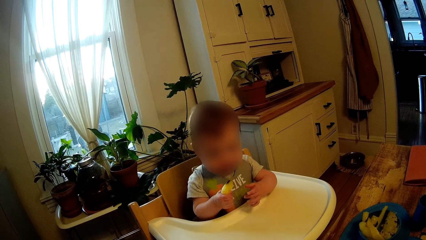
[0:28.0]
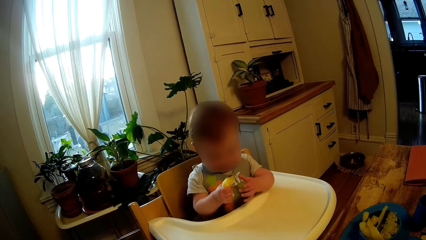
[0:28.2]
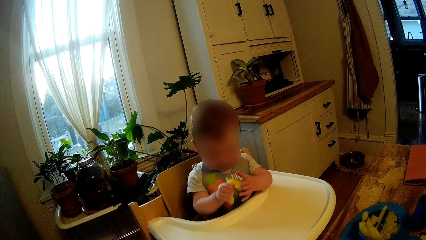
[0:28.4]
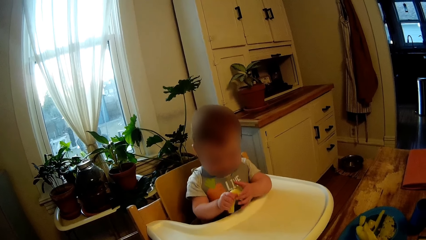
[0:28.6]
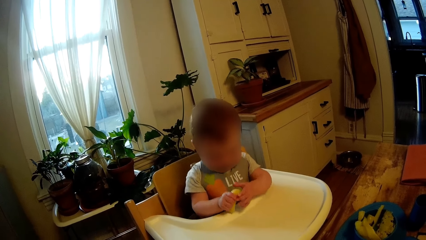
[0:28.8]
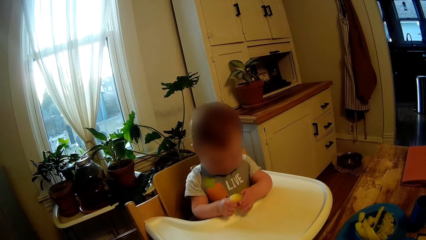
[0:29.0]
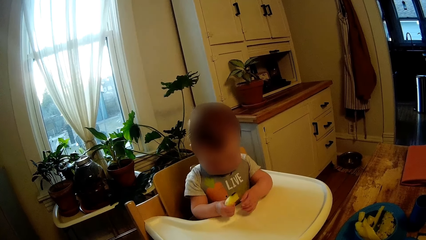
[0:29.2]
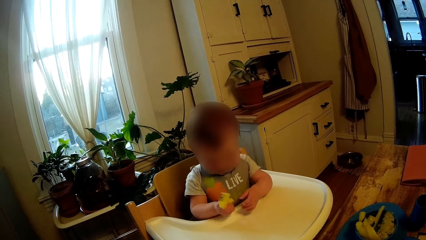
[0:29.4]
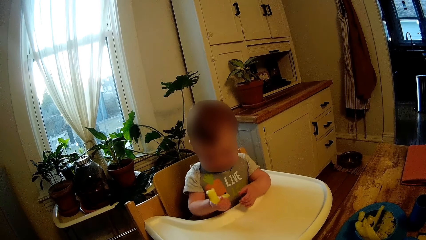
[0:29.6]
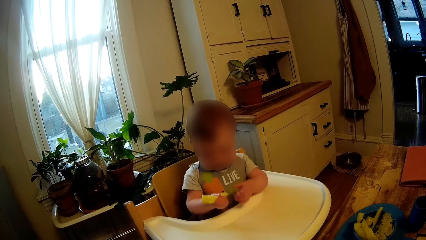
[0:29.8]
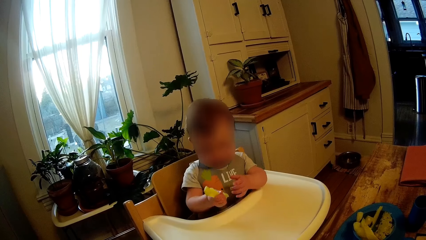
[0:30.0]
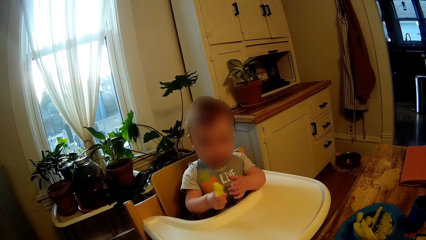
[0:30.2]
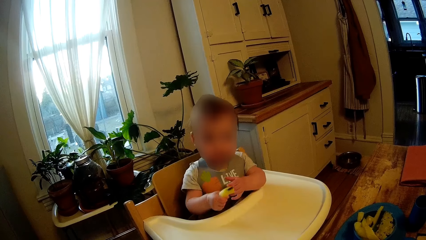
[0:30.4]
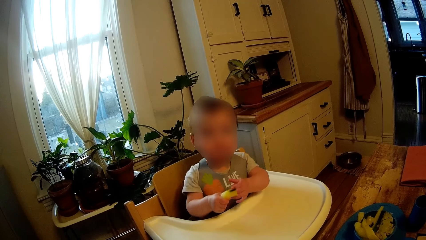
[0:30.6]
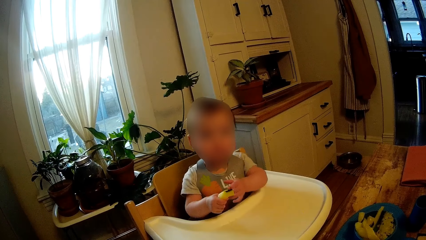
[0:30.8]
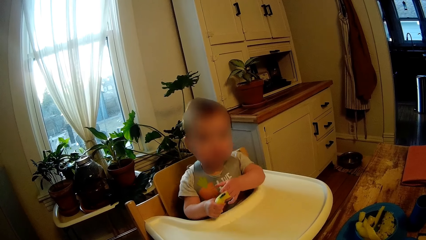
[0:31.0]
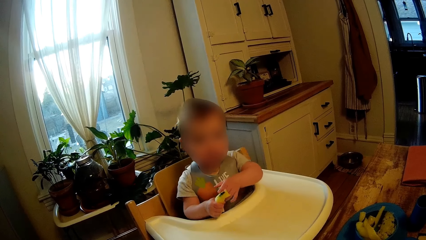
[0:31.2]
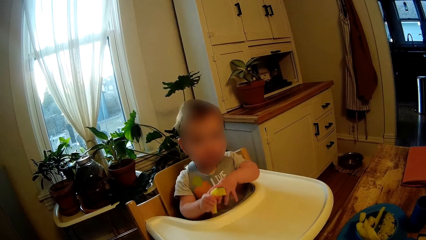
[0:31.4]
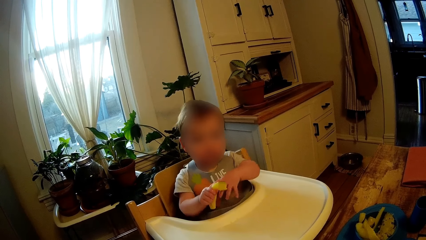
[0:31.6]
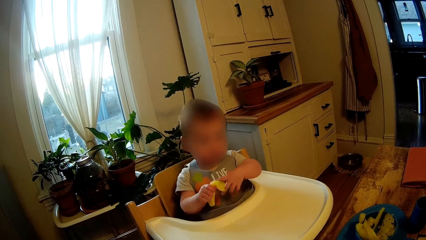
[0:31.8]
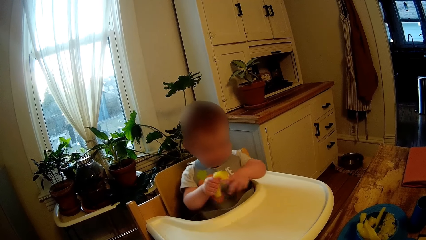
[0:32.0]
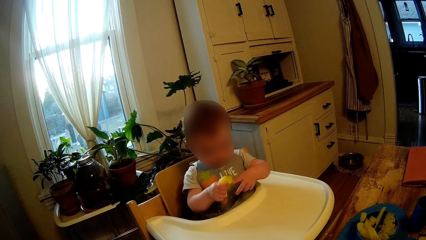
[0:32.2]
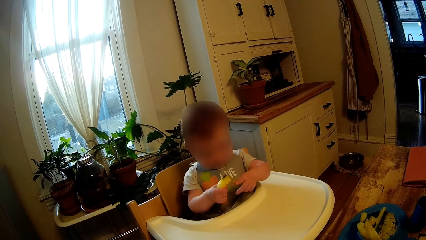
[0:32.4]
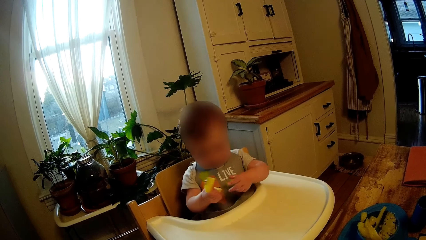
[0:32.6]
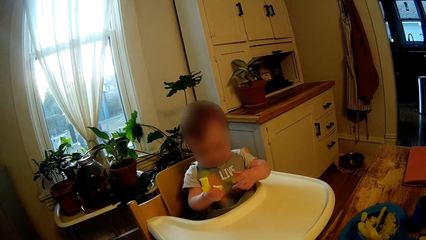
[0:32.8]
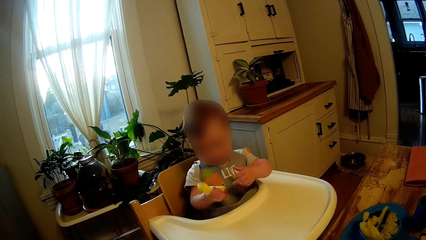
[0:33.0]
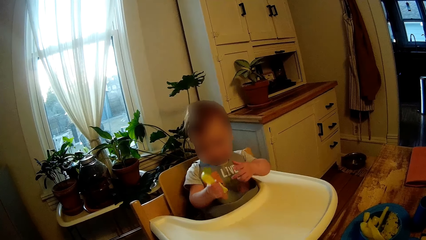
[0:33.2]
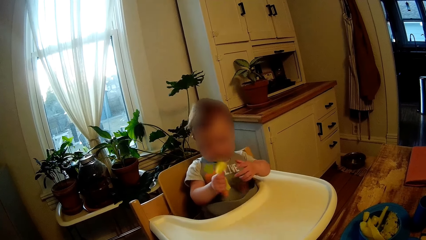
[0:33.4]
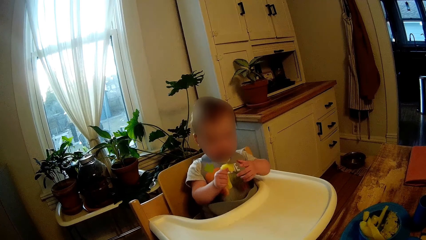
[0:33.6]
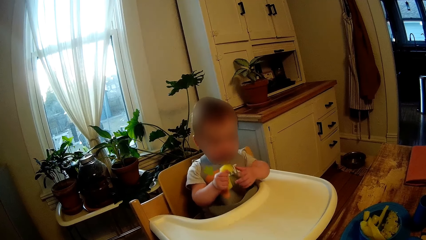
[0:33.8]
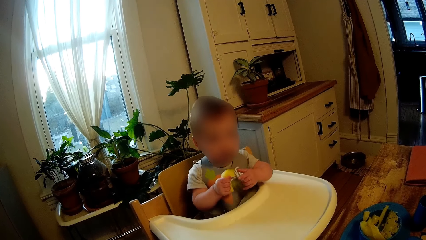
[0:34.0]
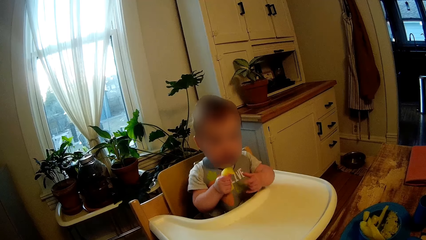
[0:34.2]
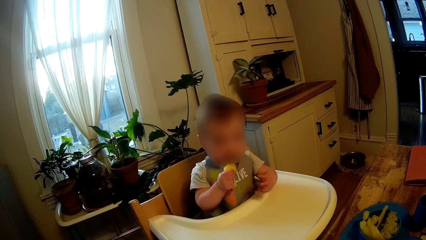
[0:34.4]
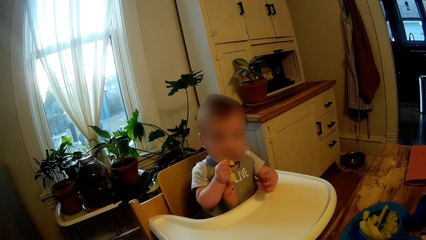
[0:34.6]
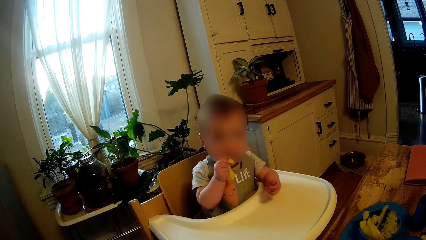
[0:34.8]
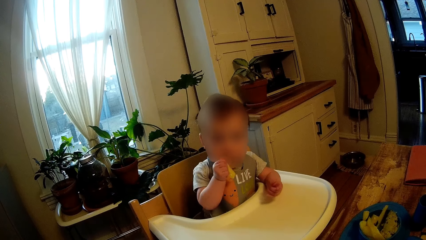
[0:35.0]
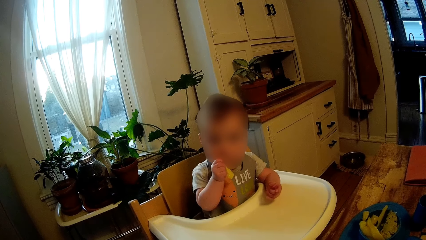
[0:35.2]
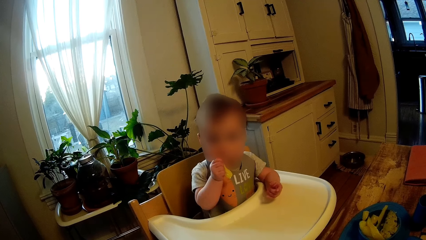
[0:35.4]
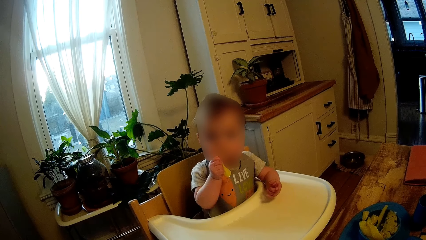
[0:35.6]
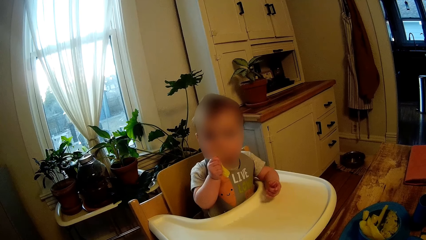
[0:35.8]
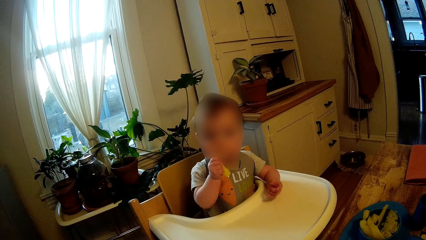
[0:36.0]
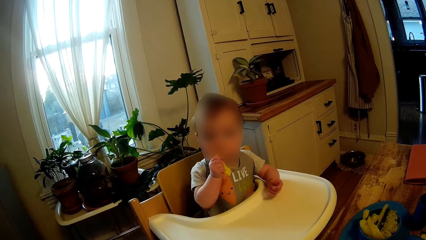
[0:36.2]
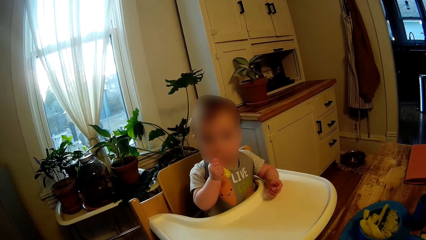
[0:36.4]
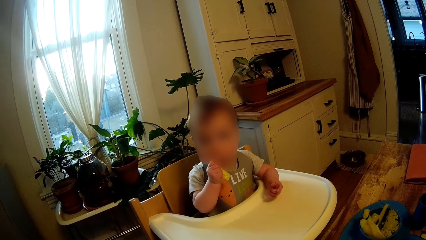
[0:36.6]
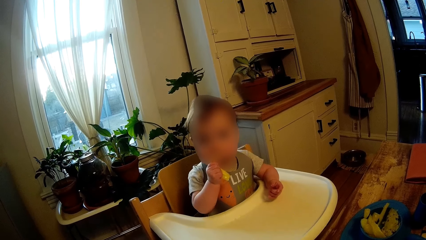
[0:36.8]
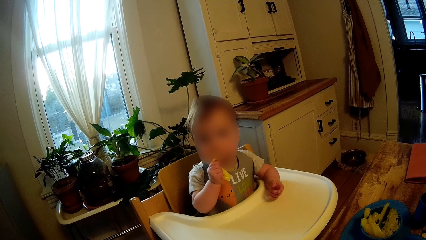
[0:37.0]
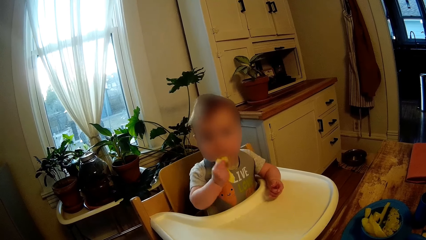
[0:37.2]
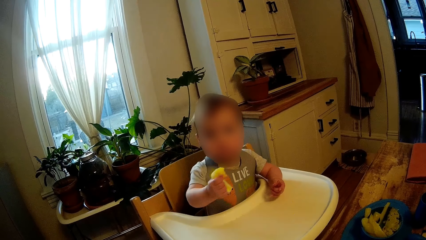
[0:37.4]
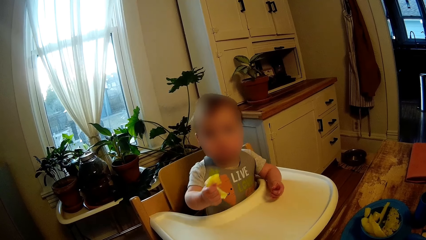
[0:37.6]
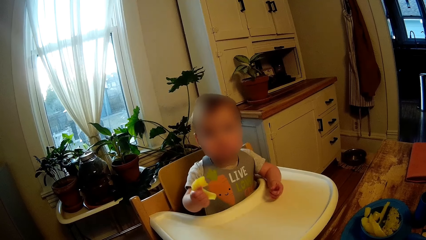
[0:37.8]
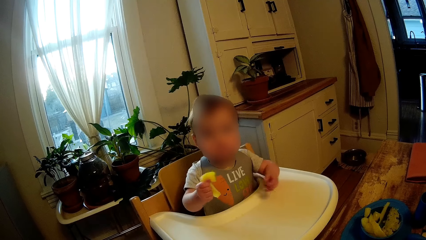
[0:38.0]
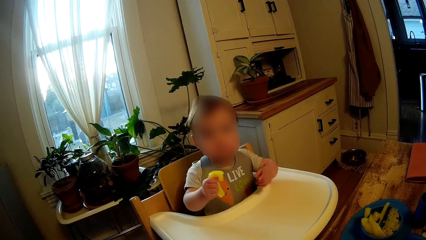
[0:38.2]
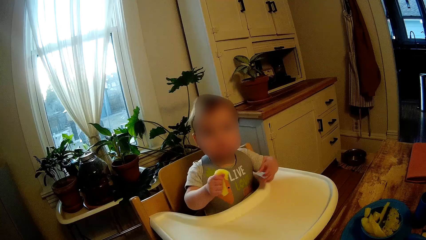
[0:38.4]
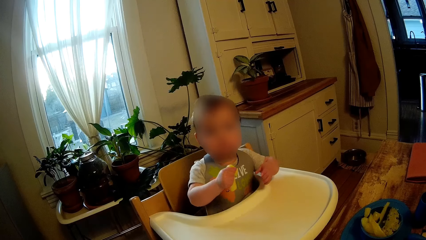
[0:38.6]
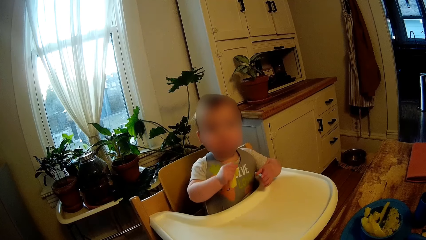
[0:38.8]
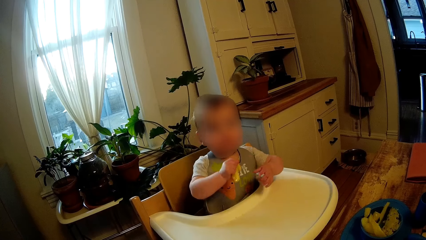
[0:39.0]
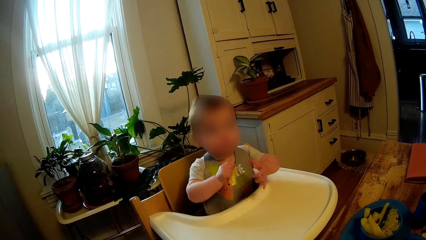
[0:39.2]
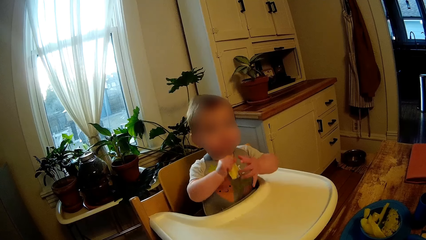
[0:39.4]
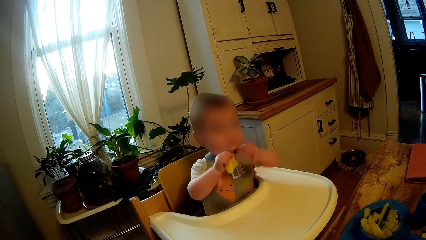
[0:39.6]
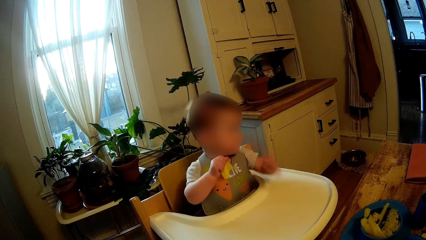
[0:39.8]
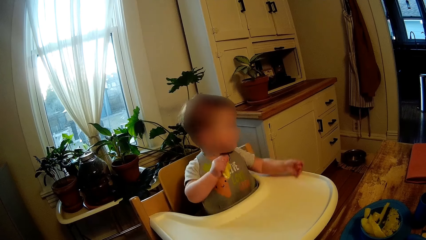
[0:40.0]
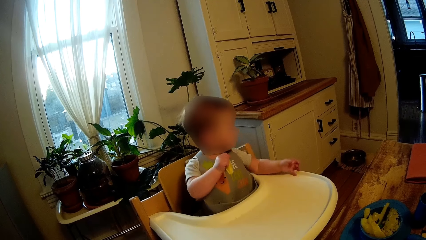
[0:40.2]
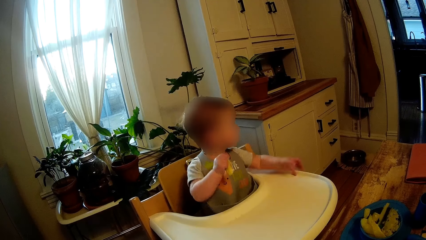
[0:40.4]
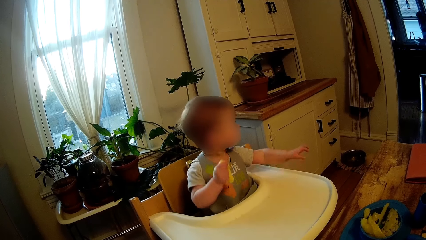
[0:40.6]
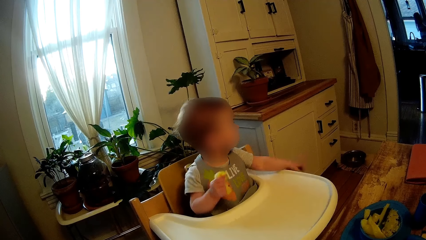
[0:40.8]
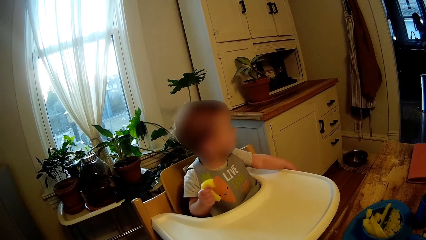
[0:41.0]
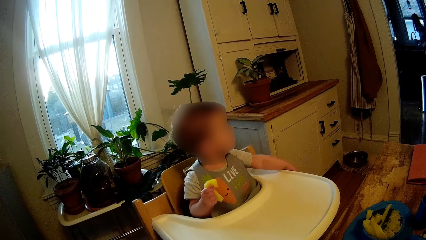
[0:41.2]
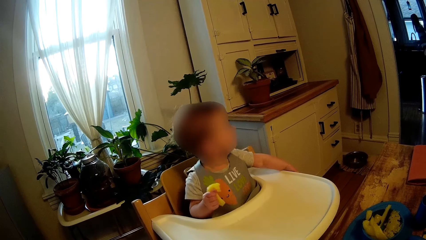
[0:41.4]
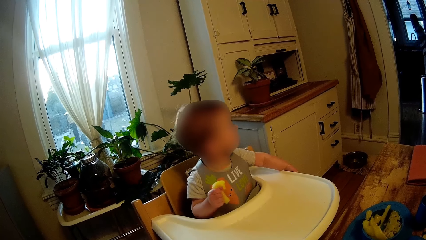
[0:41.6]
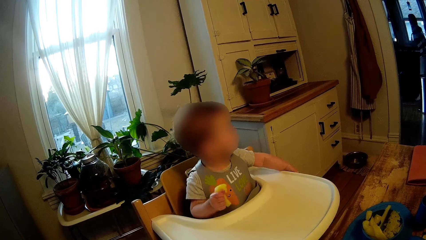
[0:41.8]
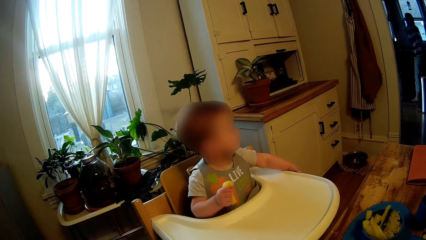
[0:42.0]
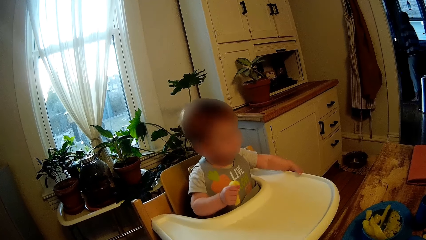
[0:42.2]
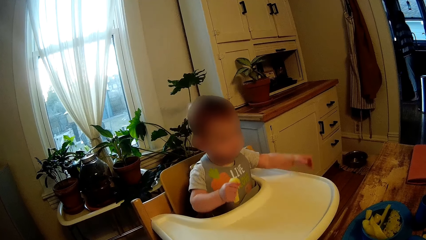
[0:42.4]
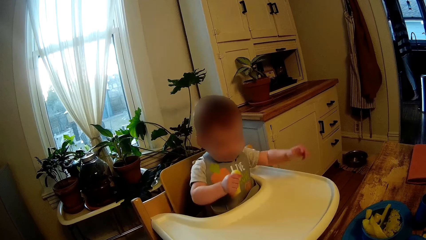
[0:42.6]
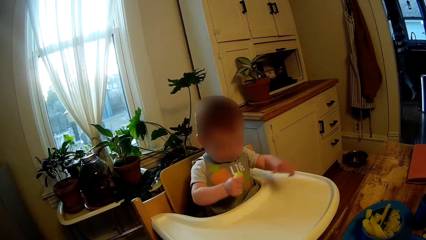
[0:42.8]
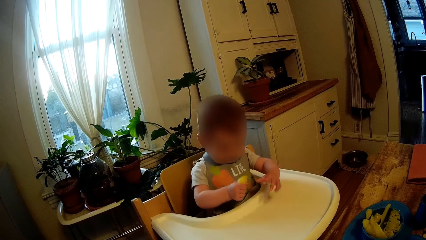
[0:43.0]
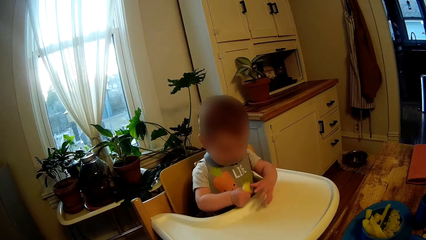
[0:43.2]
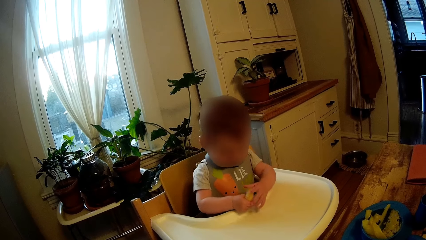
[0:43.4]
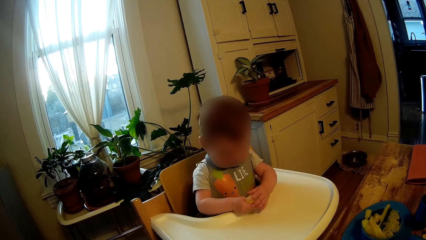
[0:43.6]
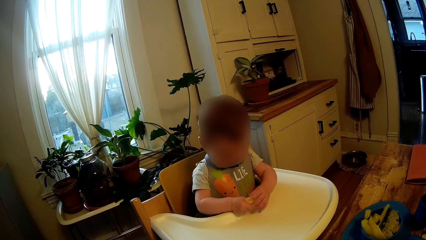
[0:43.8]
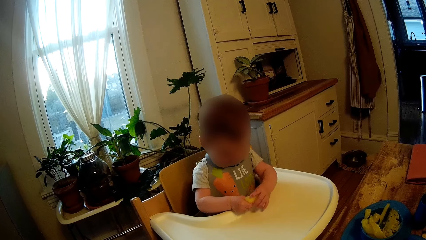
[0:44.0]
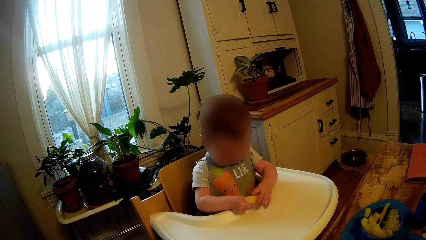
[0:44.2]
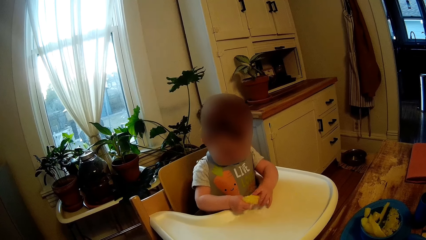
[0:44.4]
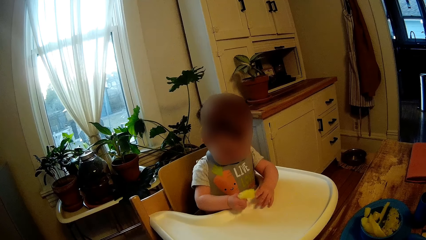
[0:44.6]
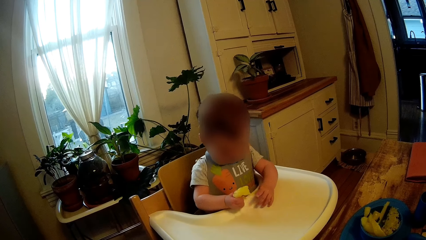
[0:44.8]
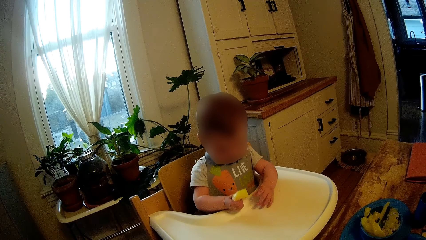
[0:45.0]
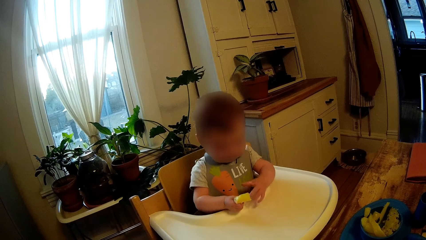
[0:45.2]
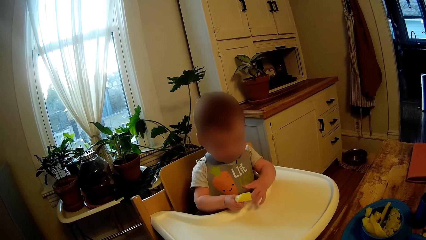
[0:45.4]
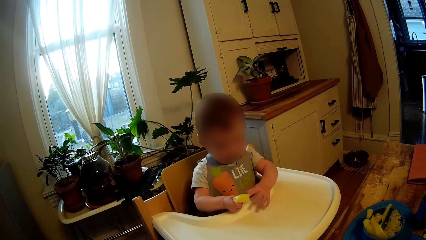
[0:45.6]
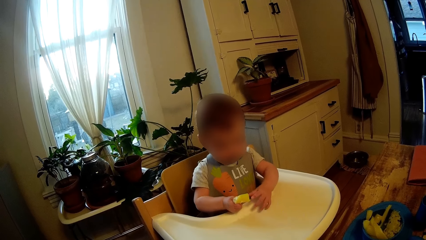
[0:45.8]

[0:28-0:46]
The baby holds the macaroni with her left hand. The baby eats the macaroni with her right hand. The woman drops some plates in a washing sink with her right hand. The baby holds the macaroni with her left hand.
